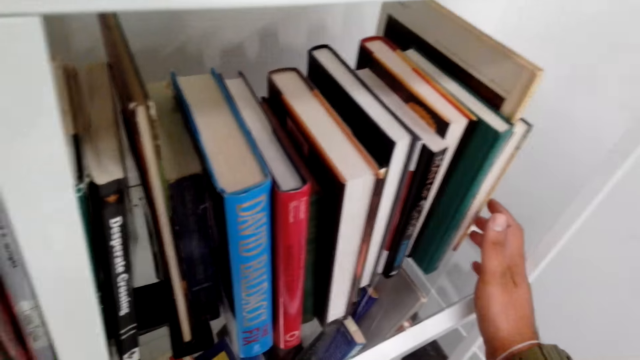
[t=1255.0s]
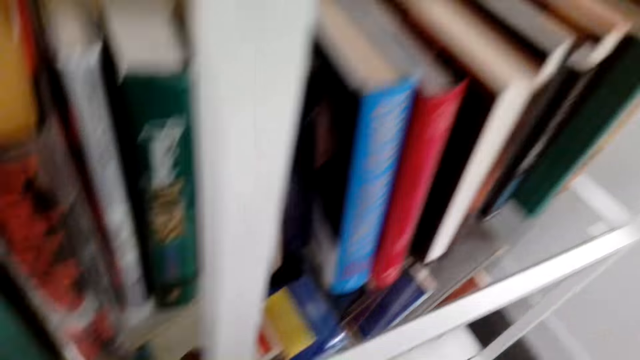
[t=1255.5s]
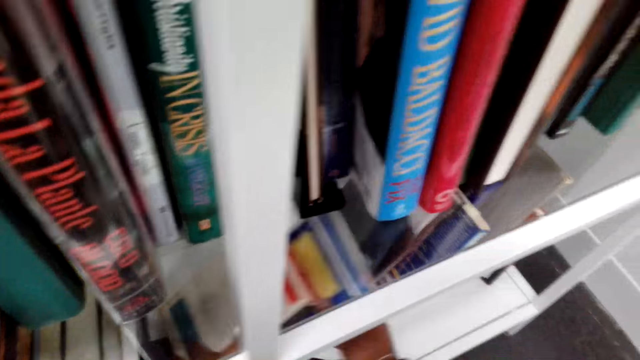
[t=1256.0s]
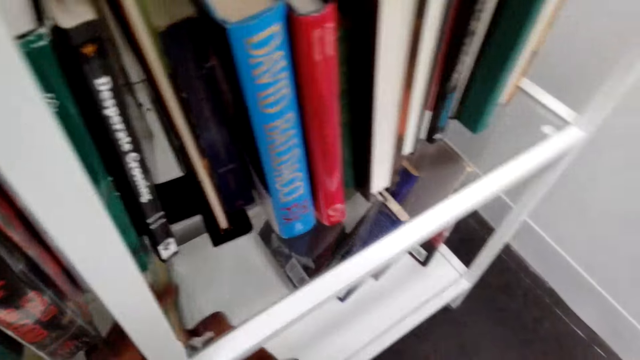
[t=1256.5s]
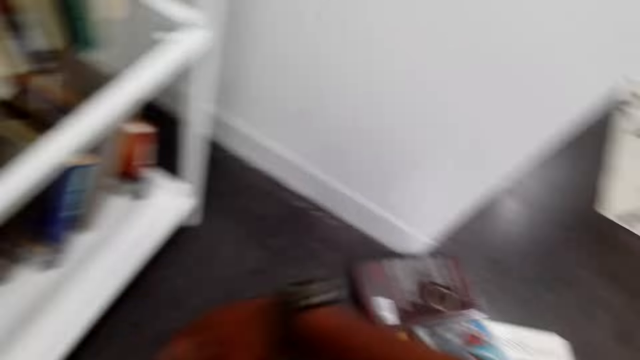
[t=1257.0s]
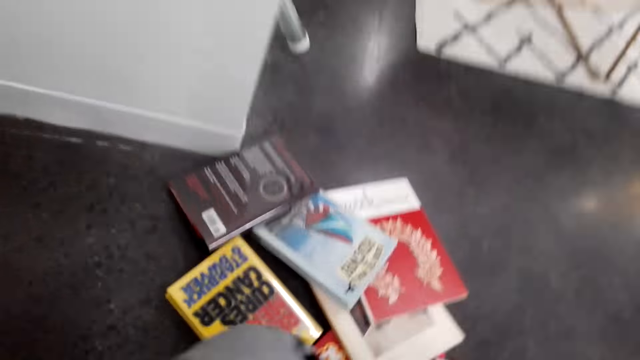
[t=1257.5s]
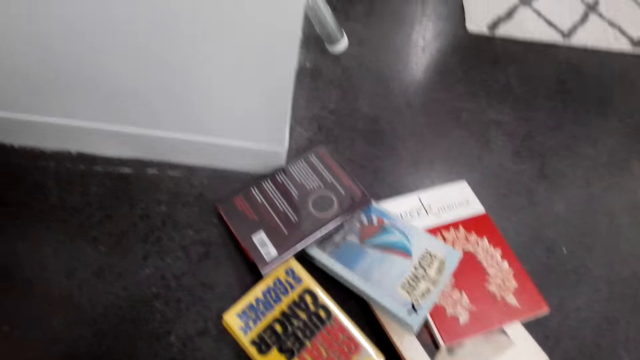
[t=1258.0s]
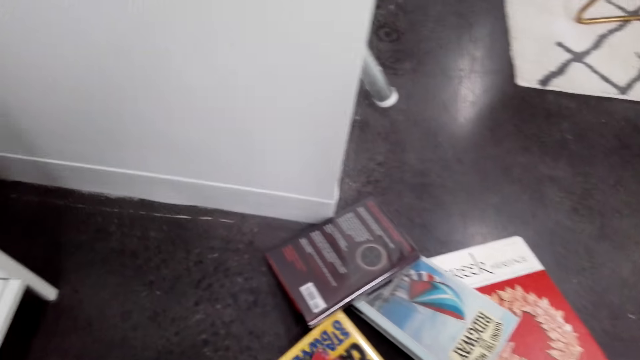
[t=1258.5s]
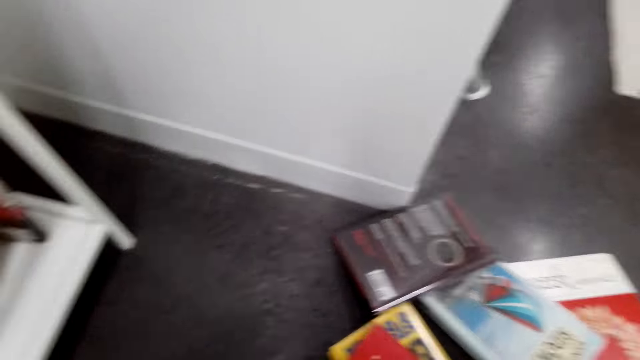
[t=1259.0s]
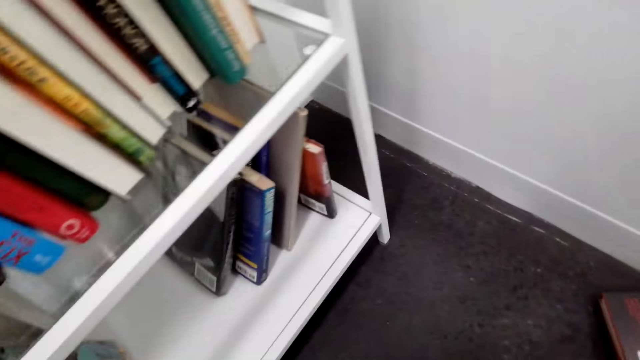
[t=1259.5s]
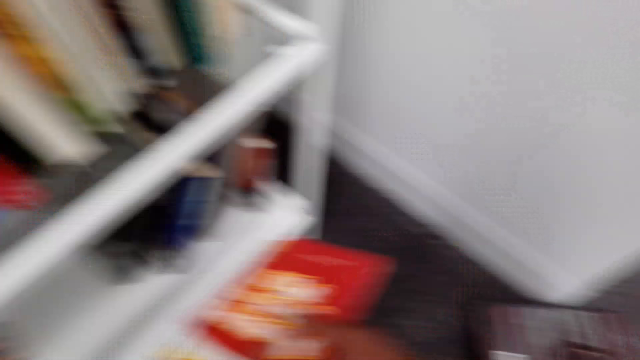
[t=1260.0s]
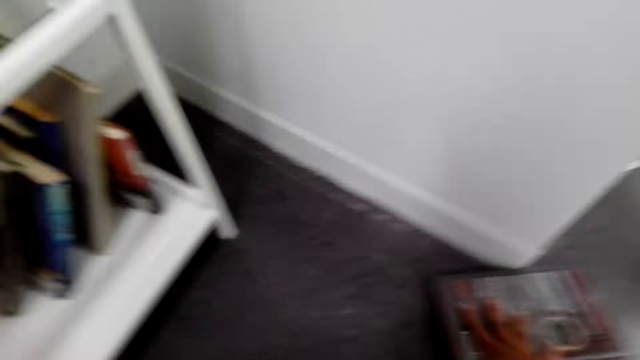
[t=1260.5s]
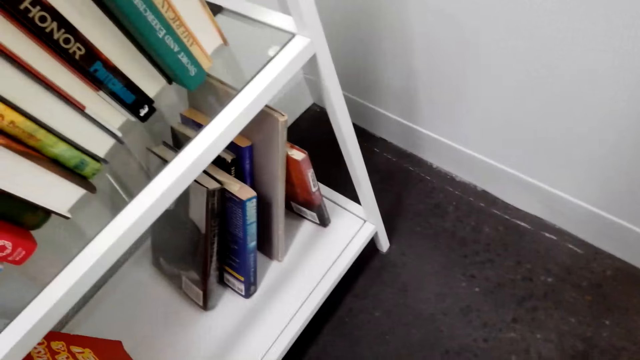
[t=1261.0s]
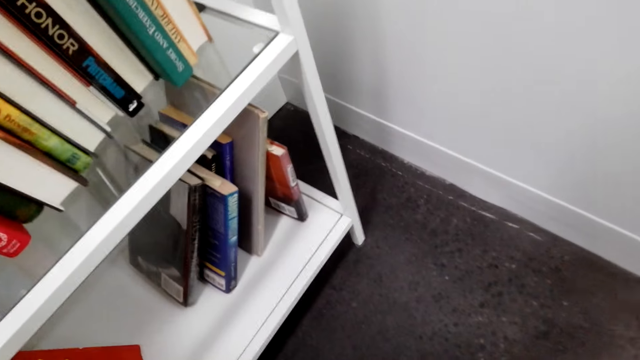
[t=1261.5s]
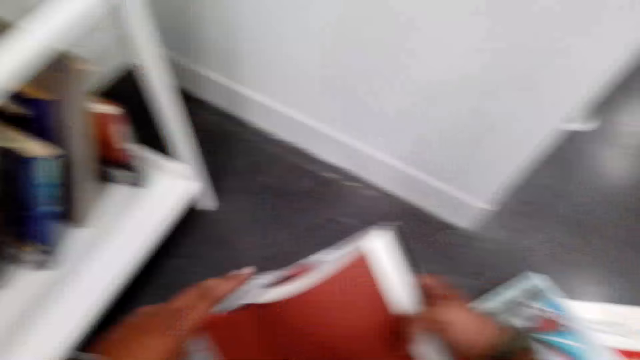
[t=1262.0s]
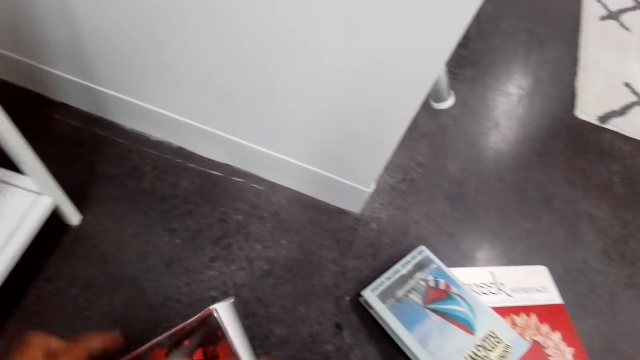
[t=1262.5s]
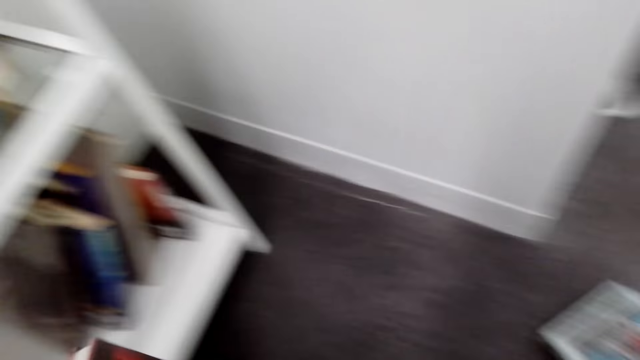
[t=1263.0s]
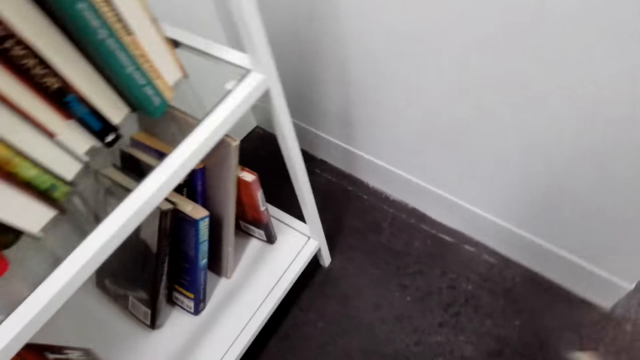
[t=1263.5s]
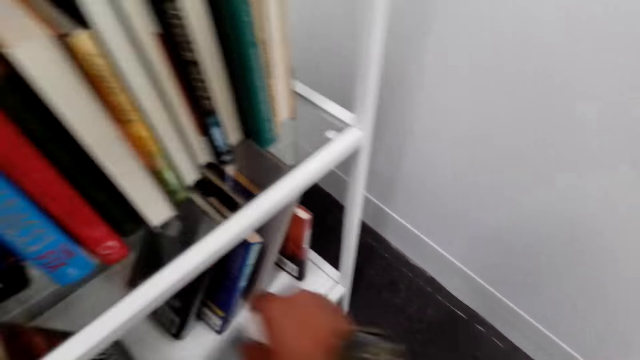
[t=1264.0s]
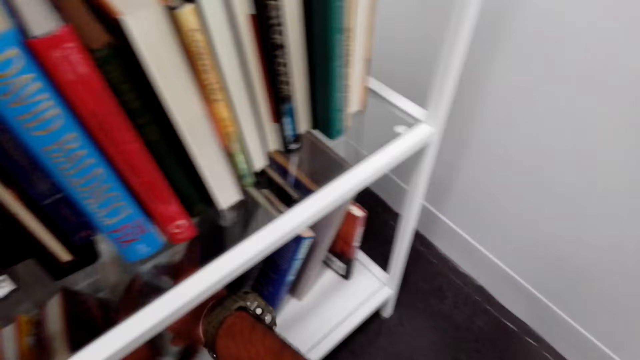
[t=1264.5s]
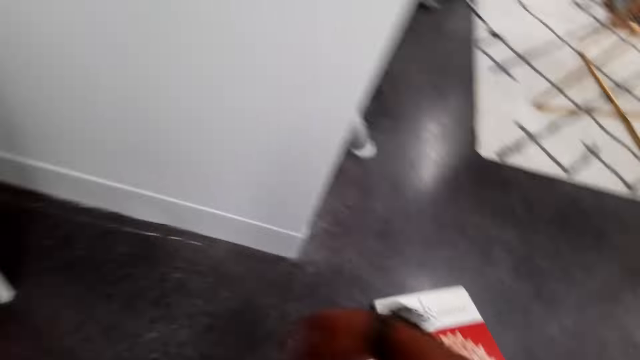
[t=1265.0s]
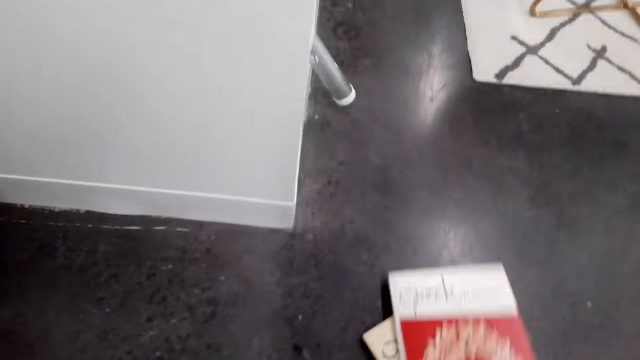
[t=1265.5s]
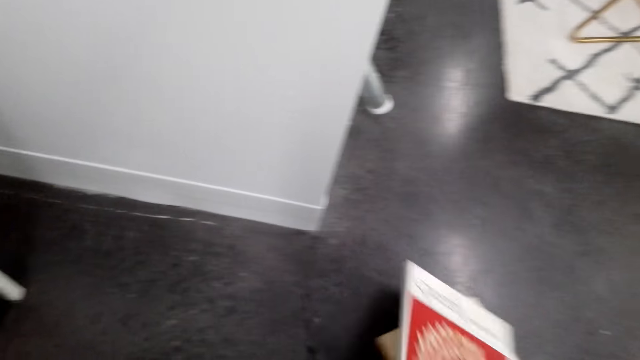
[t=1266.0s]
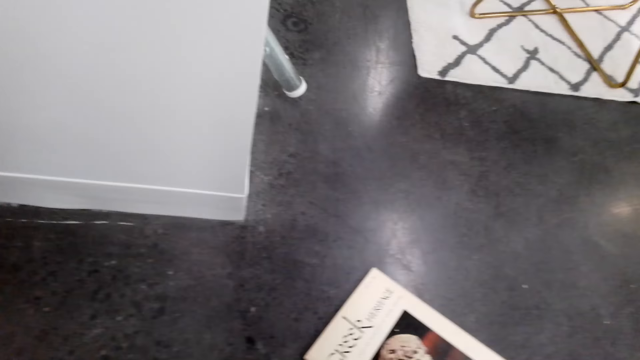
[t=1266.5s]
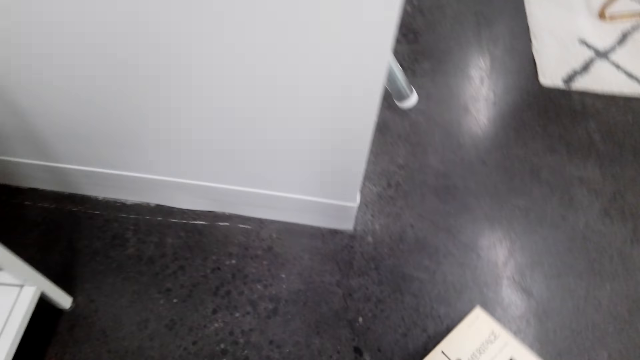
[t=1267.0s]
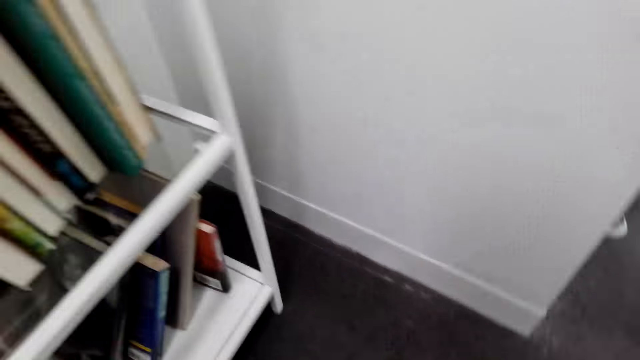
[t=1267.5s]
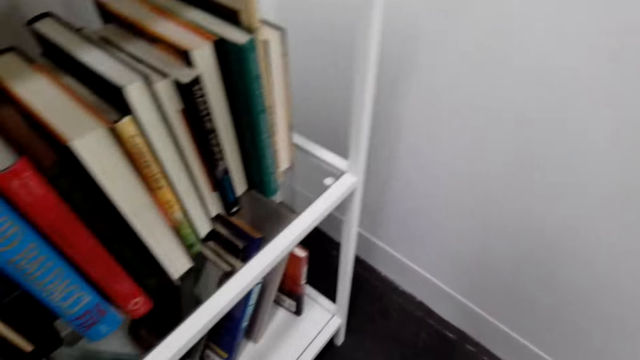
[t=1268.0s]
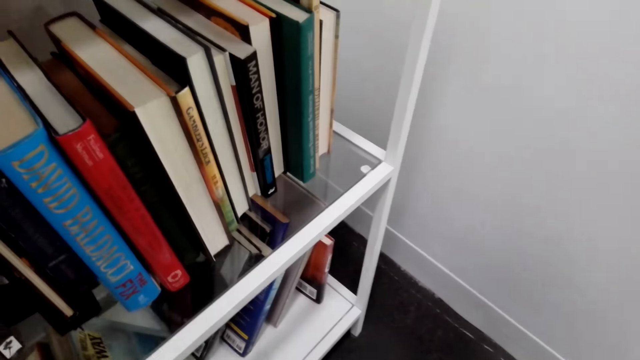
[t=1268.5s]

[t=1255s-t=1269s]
The camera wearer arranges the books on the shelf. They pick books. They arrange the books on the shelf. They arrange the books on the shelf again.

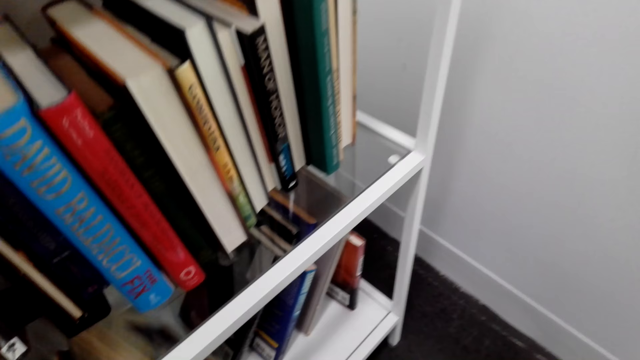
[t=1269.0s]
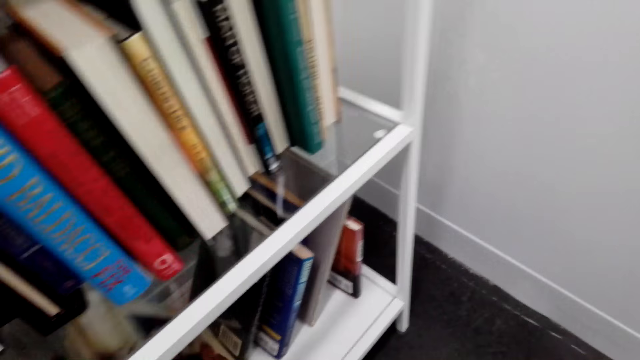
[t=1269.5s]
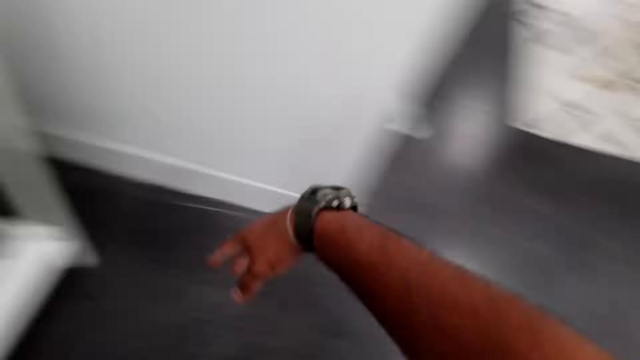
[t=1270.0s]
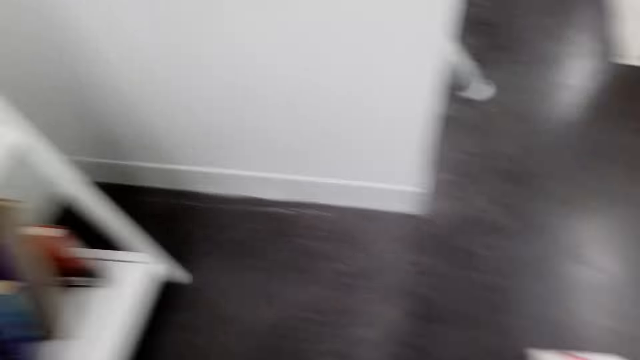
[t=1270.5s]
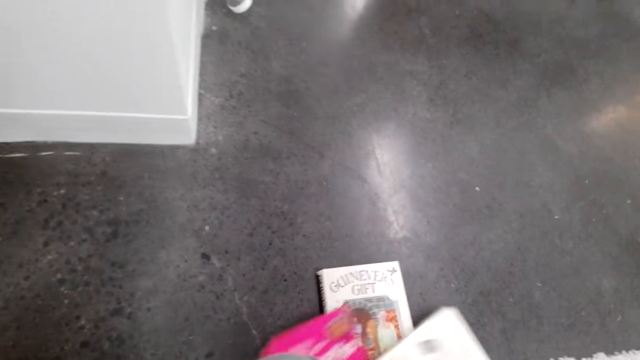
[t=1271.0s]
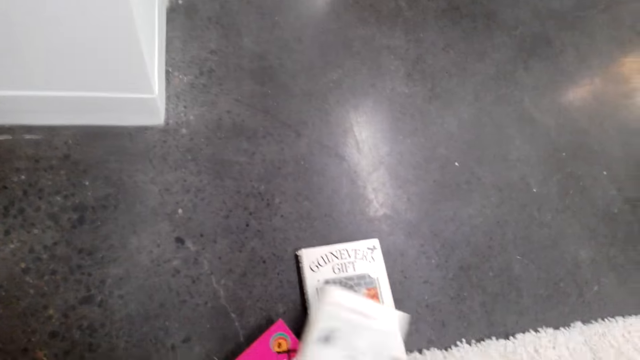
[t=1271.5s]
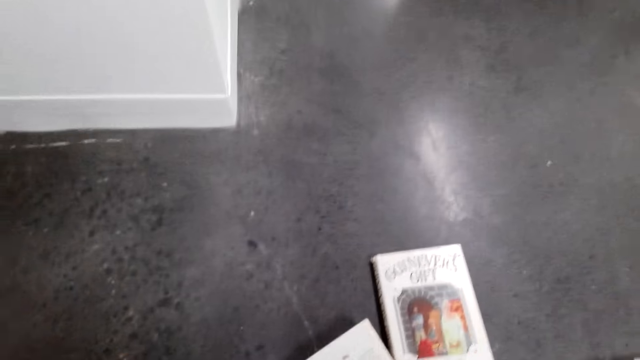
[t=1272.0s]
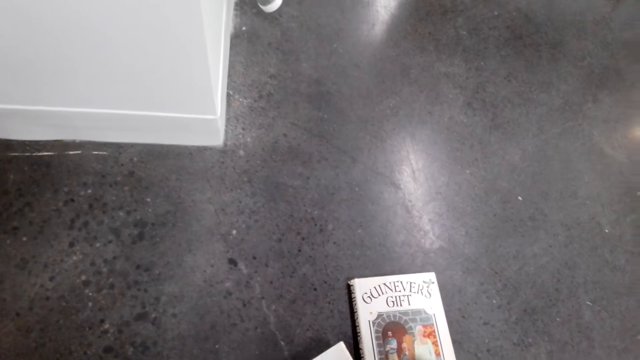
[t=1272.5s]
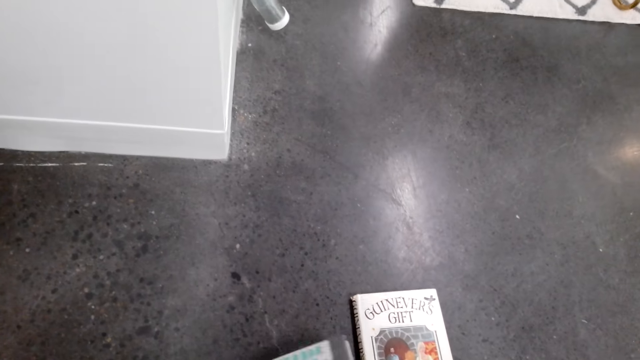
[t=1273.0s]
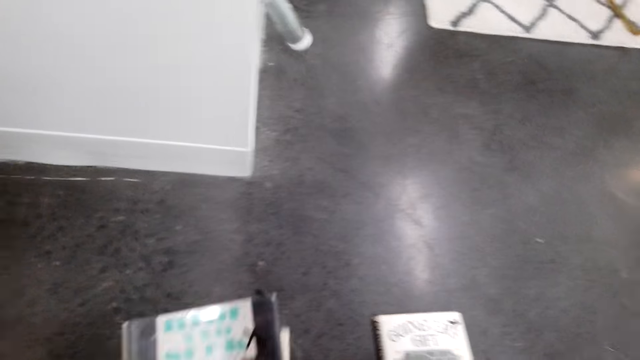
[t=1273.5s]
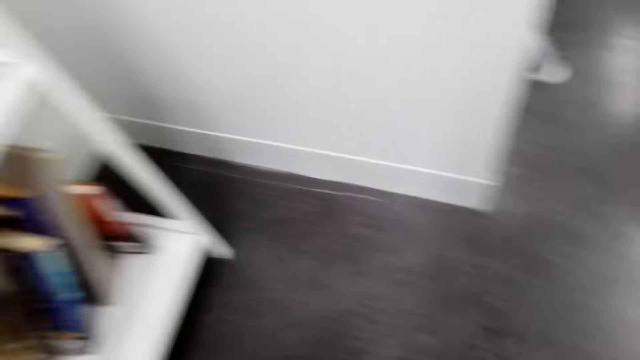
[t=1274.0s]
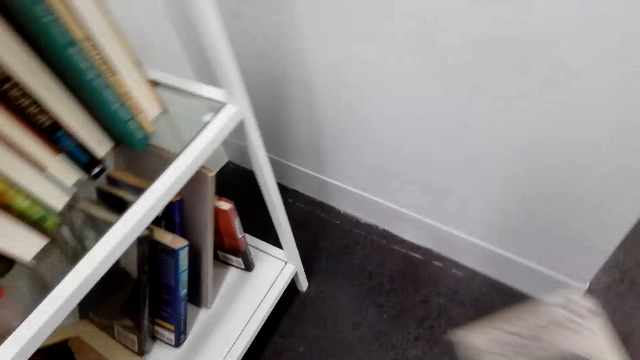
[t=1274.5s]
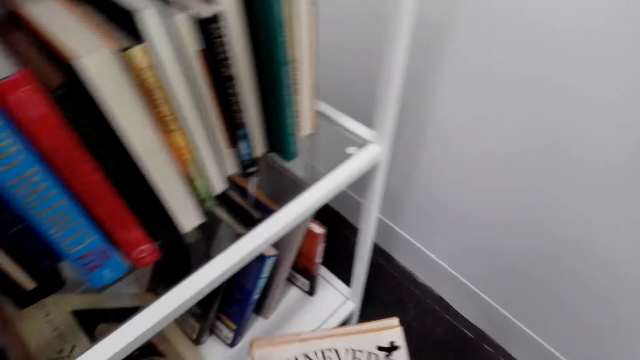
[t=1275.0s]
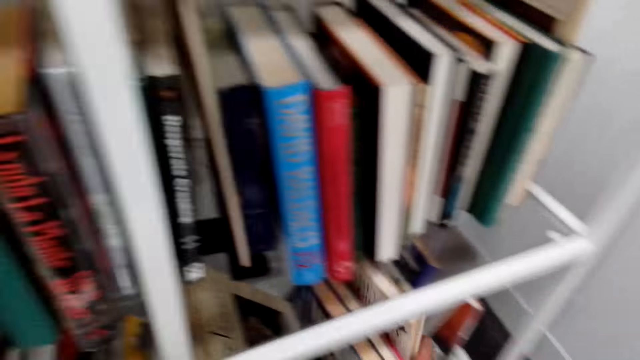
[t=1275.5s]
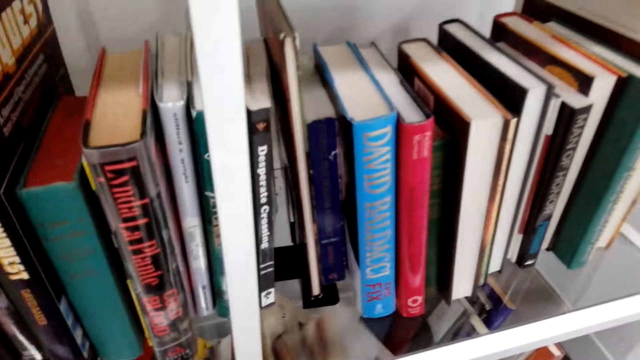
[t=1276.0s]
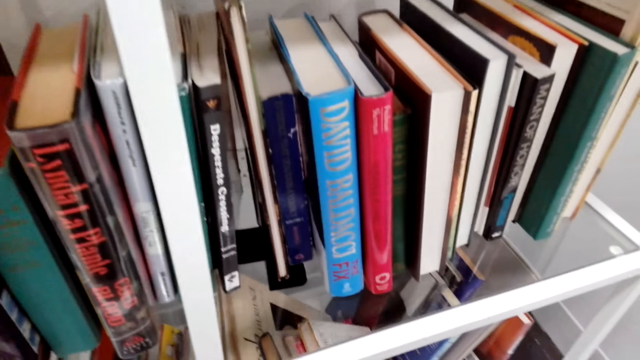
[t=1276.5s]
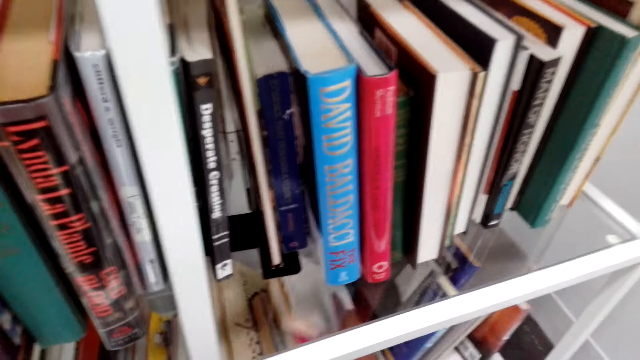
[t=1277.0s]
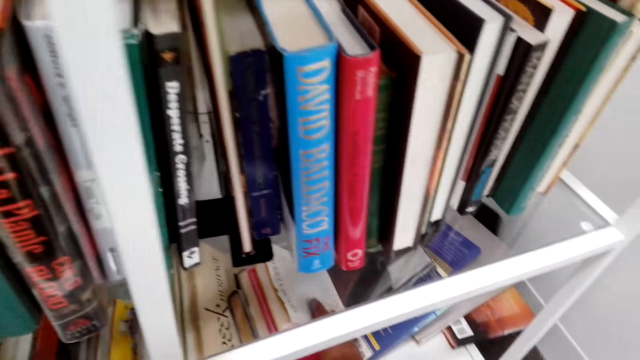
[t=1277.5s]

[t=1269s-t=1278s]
The camera wearer picks books. They arrange the books on the shelf.
